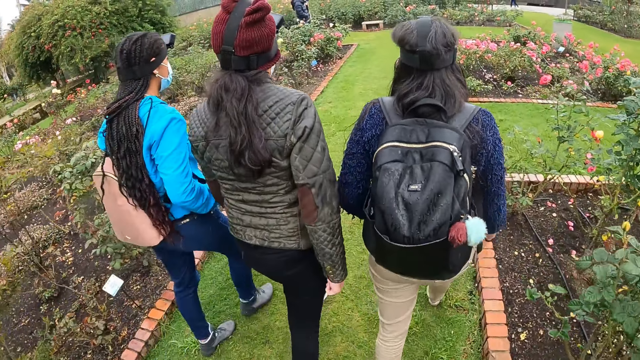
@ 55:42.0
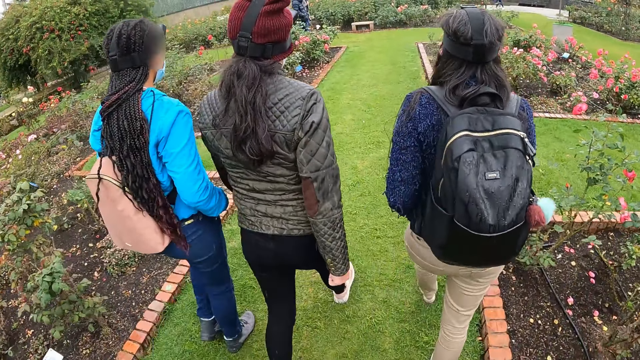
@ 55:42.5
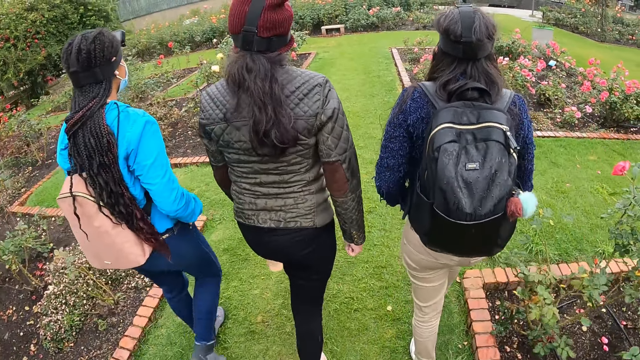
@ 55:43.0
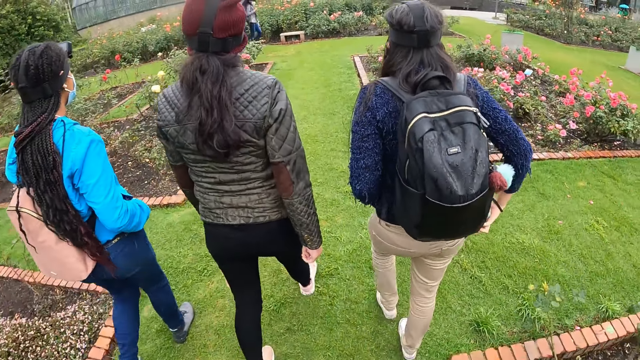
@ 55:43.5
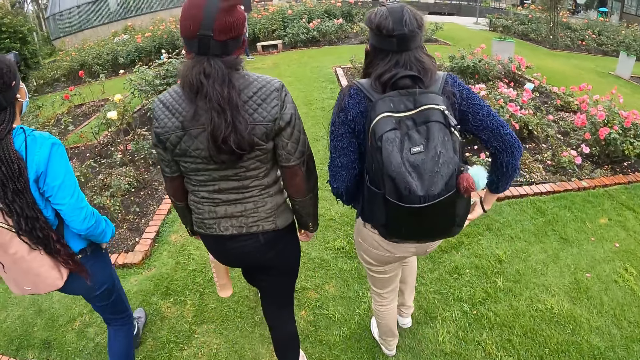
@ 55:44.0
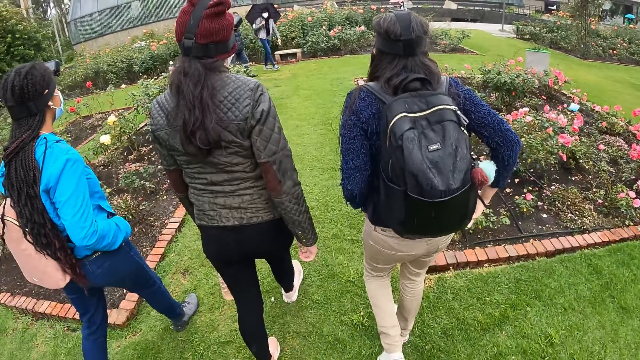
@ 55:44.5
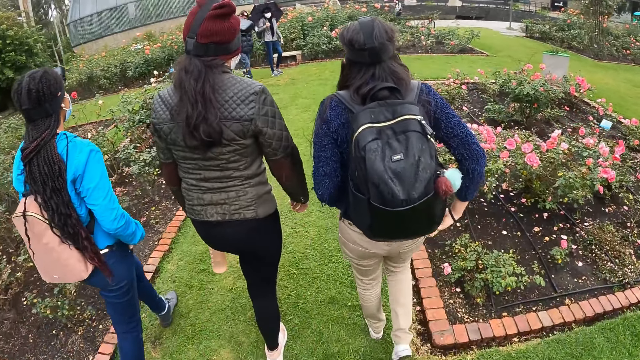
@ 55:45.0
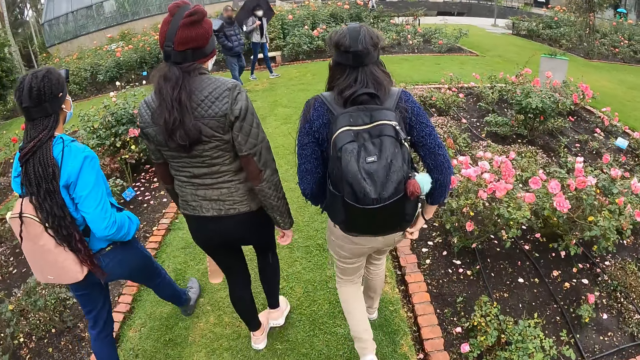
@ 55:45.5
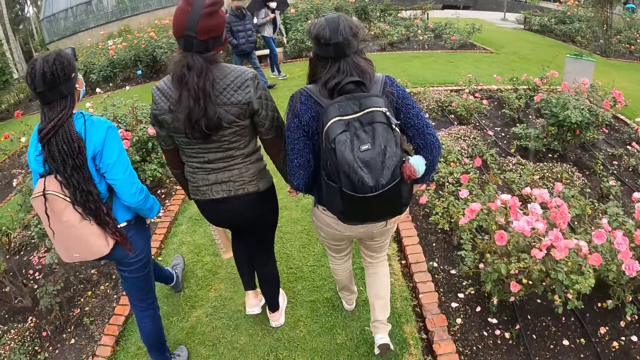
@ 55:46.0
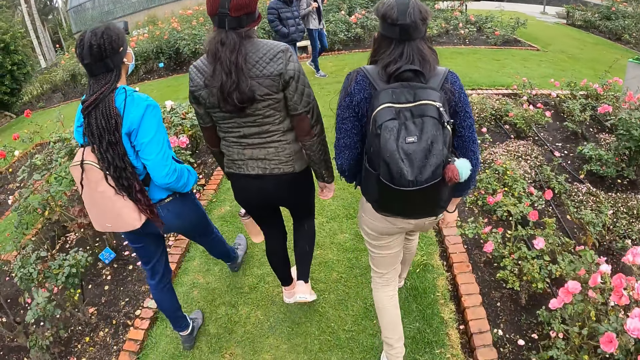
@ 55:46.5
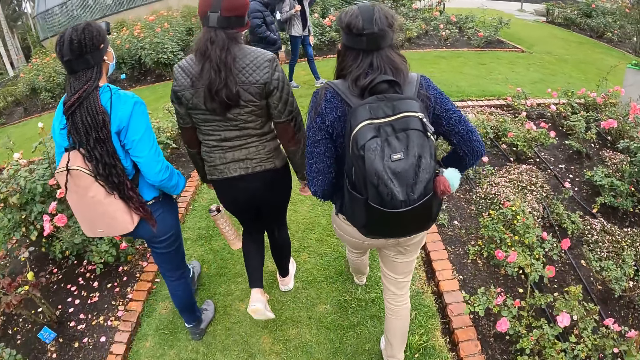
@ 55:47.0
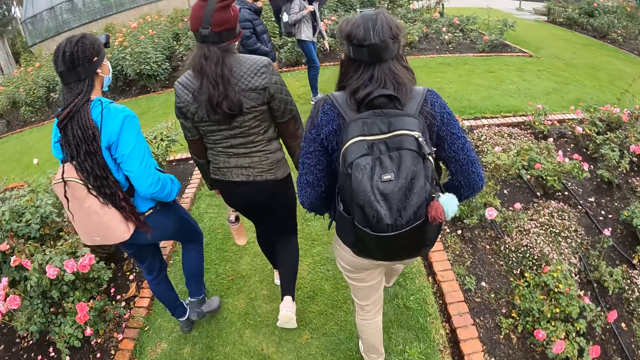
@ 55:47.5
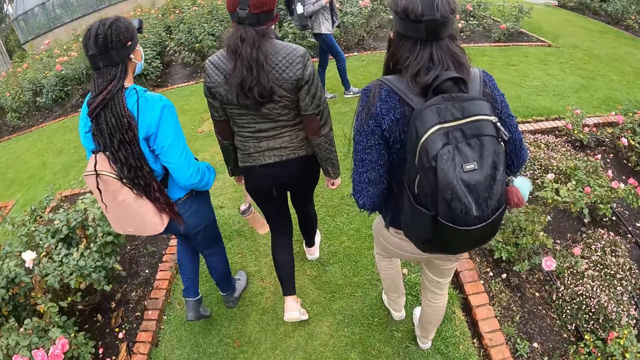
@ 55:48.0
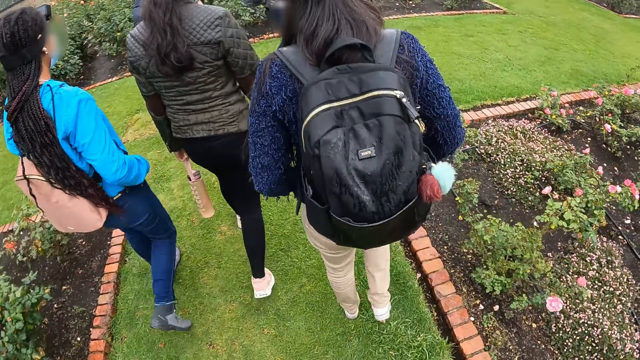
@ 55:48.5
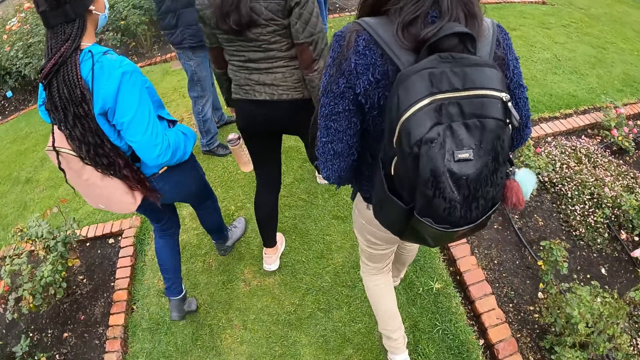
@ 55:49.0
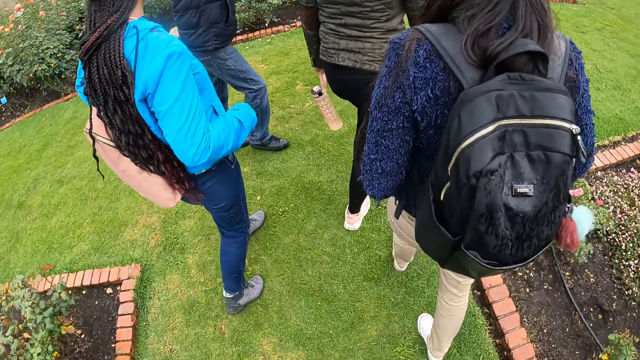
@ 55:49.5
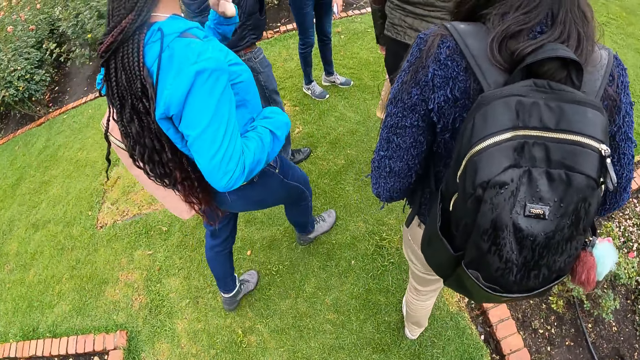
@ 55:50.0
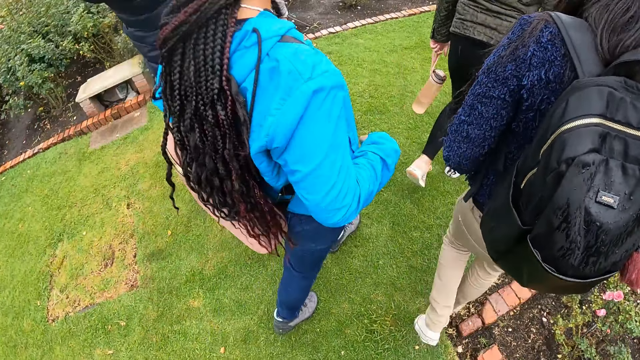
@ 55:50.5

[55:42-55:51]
The camera wearer walks around the garden with the group of people.

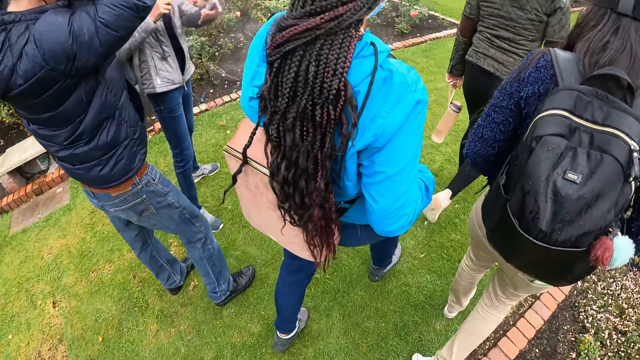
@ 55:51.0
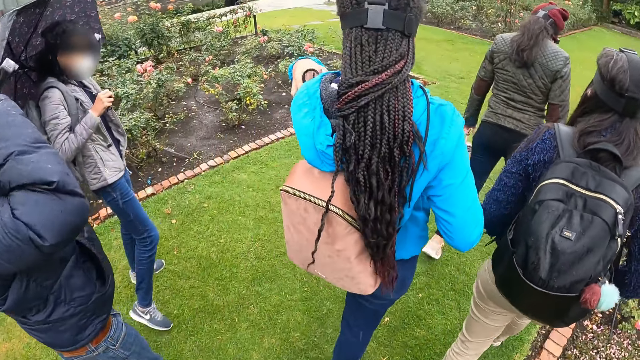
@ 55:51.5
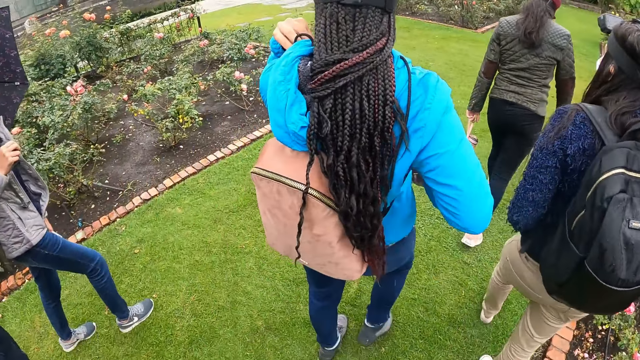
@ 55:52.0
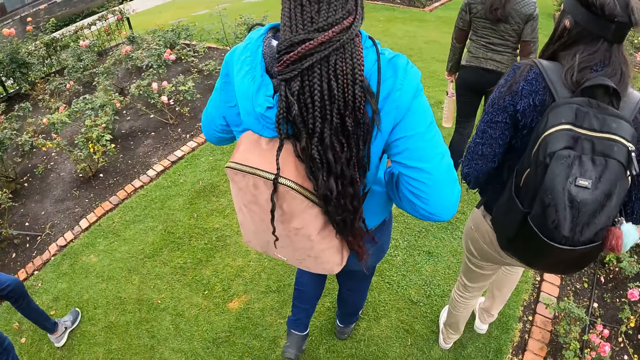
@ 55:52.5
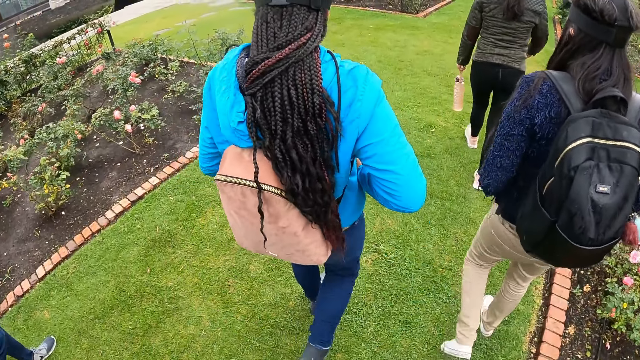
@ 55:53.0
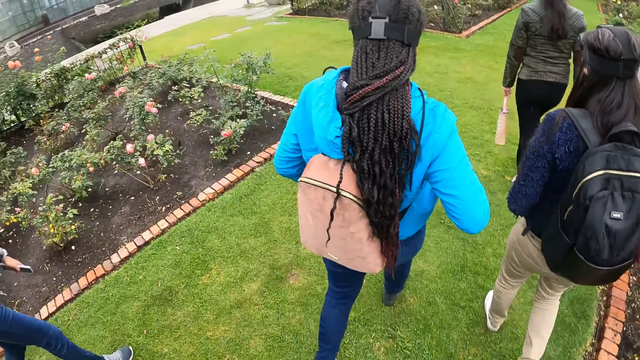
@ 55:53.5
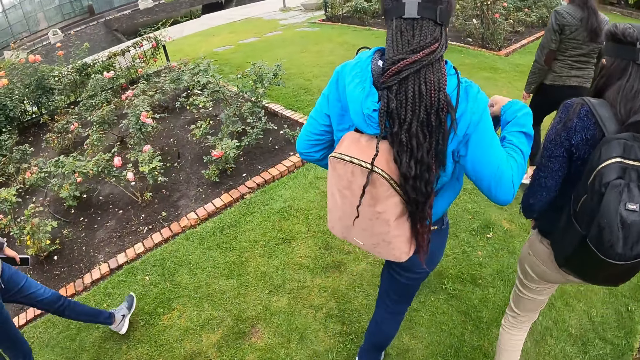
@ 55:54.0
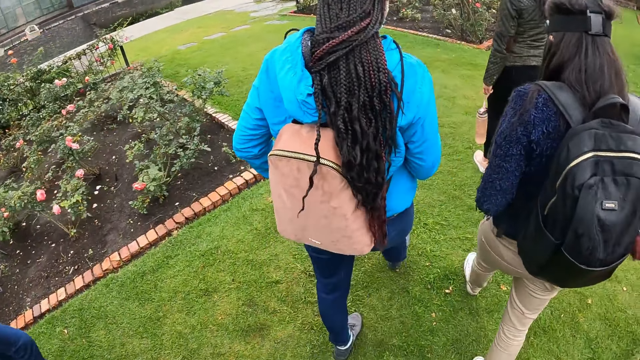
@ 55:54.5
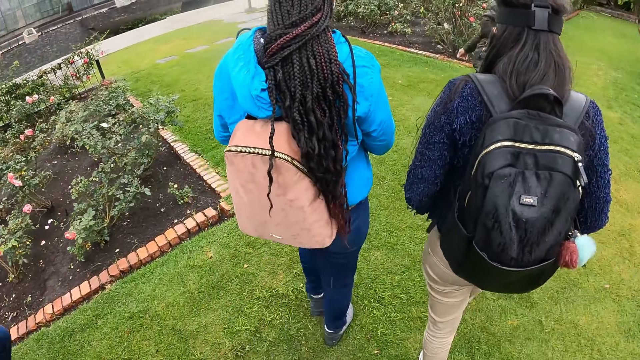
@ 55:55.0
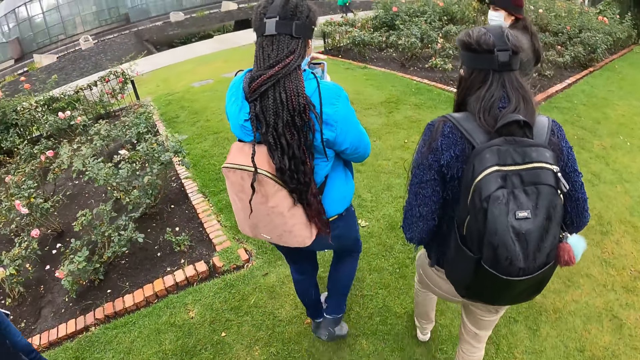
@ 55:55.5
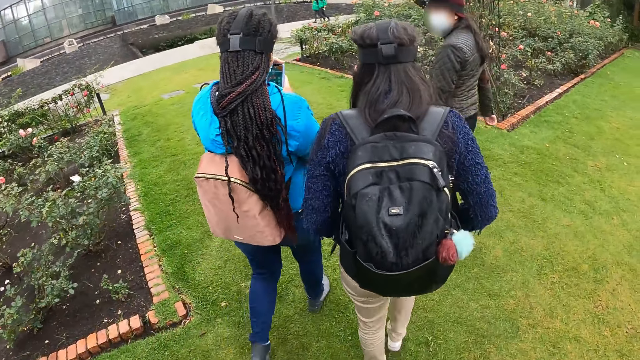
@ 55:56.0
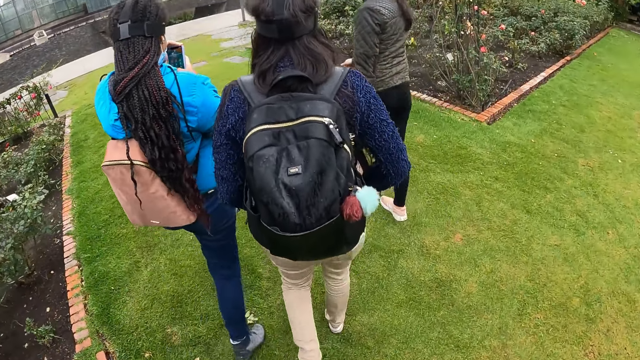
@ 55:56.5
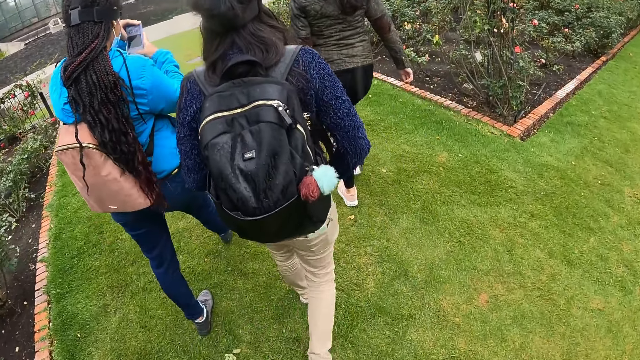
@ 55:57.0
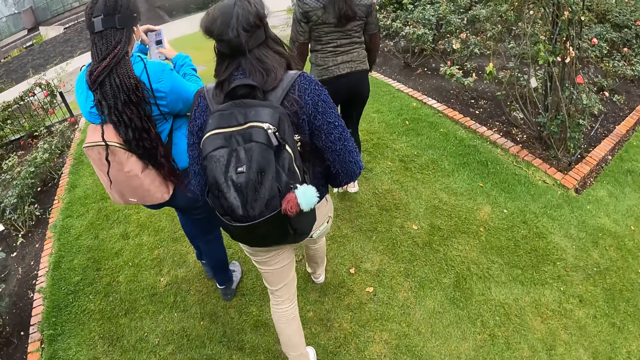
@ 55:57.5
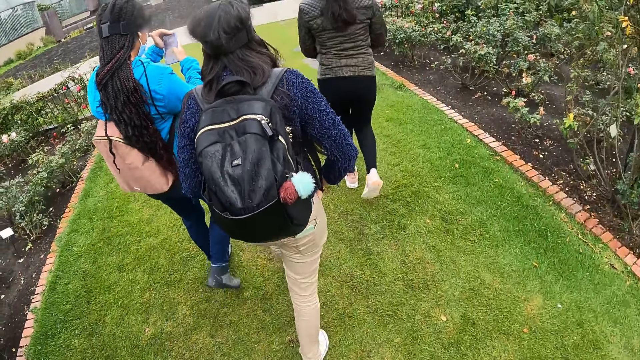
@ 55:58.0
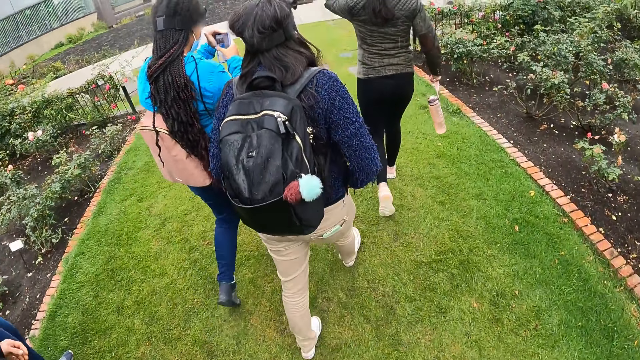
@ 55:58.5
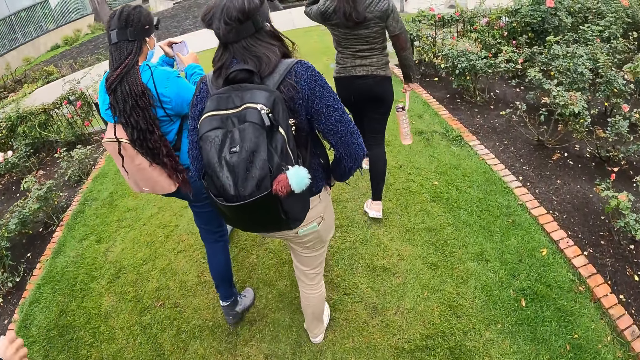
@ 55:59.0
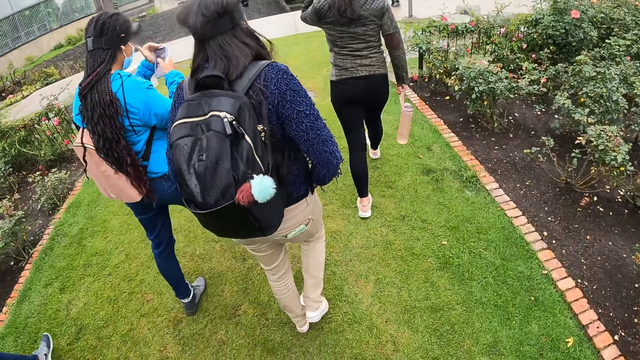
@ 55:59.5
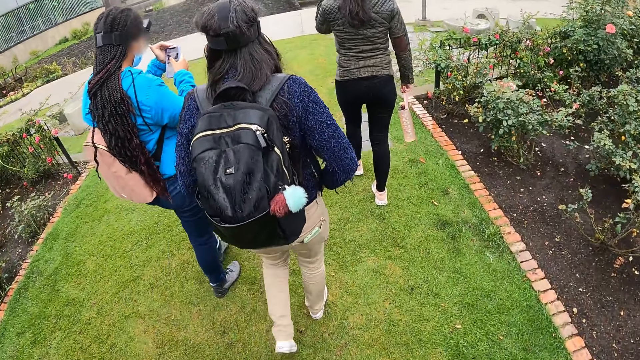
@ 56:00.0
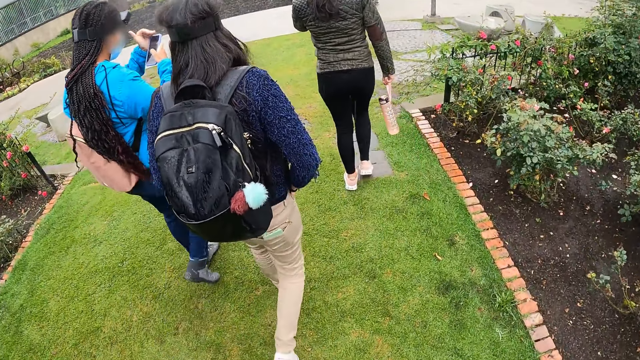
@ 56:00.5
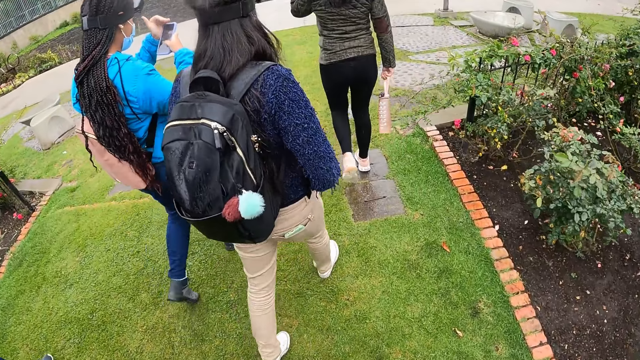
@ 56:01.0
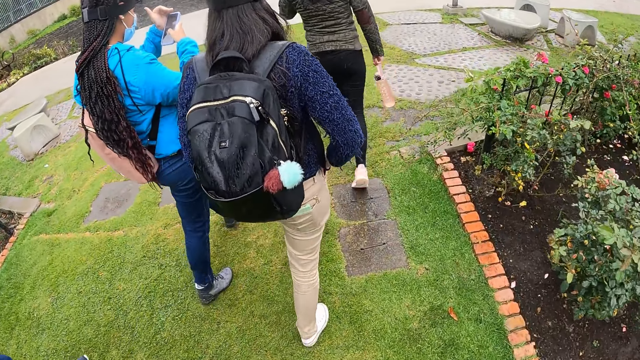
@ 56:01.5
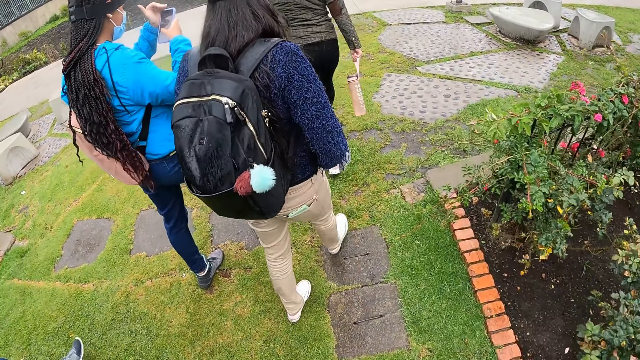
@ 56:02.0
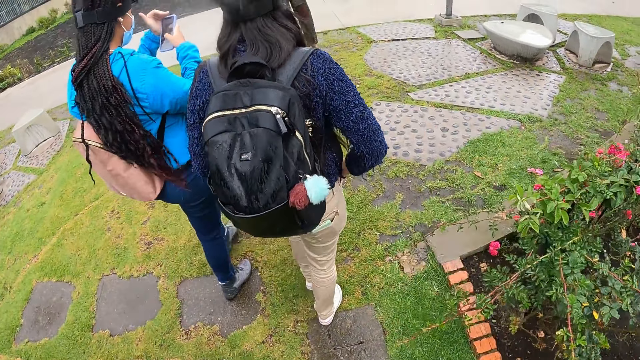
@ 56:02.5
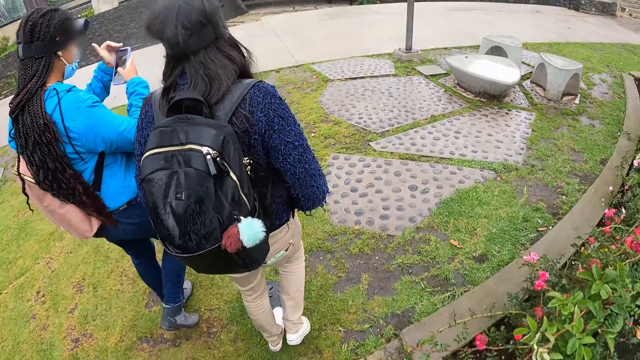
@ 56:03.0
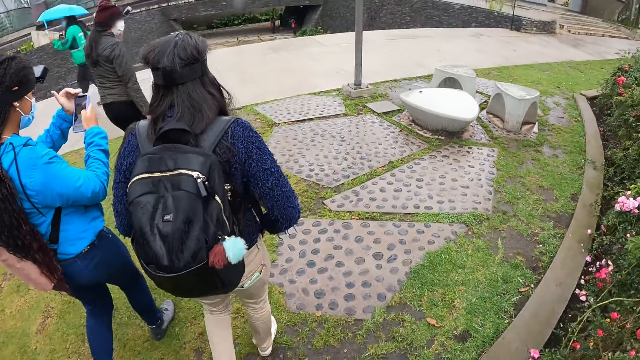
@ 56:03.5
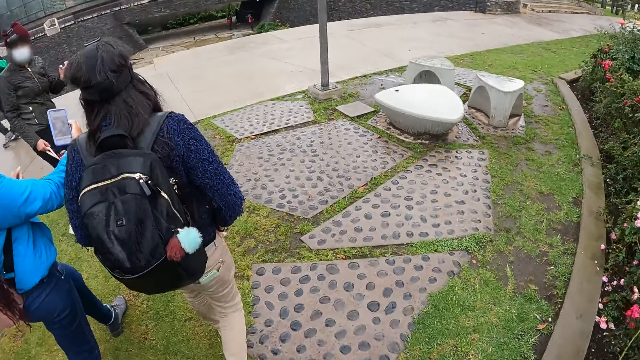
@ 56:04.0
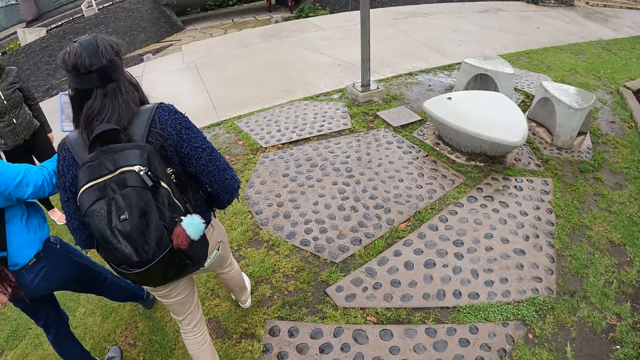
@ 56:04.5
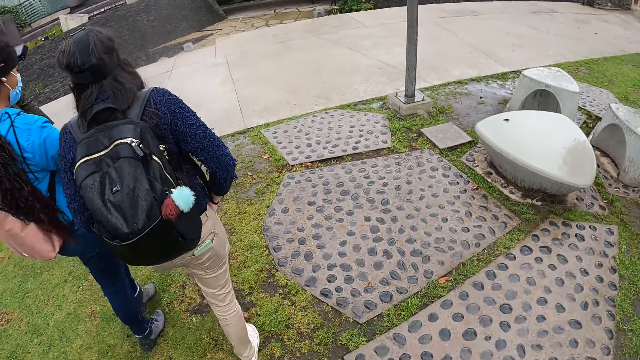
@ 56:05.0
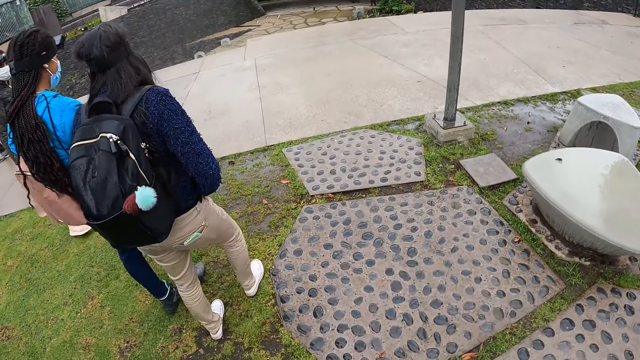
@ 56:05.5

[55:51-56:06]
A woman picks up a mobile phone from her pocket with her right hand. The woman operates the mobile phone with her right hand. The camera wearer walks towards the sidewalk.
